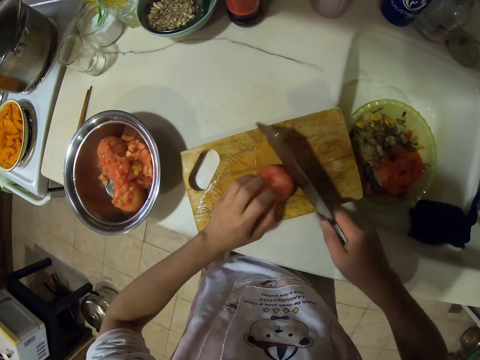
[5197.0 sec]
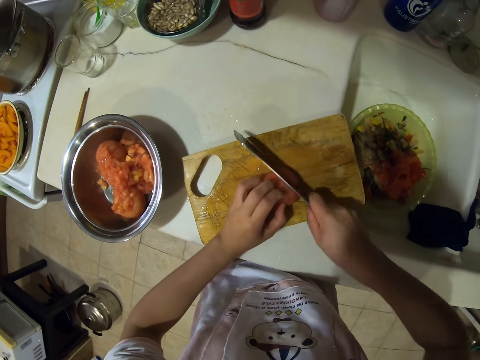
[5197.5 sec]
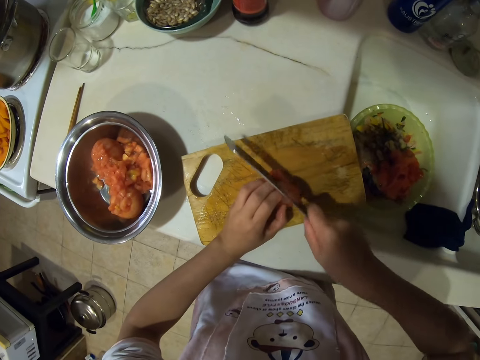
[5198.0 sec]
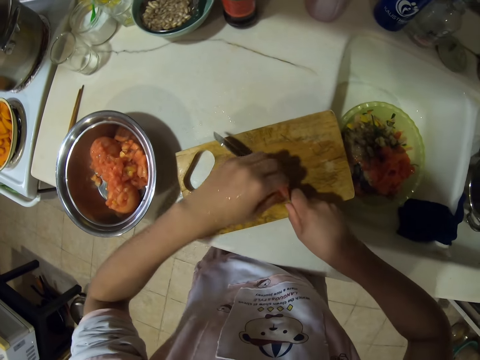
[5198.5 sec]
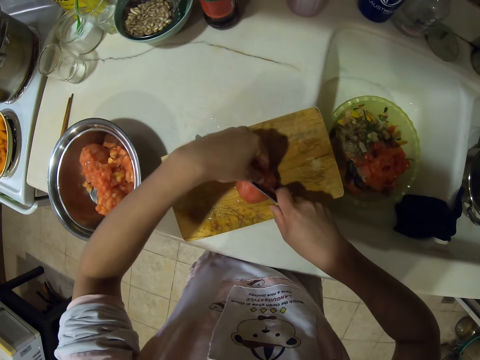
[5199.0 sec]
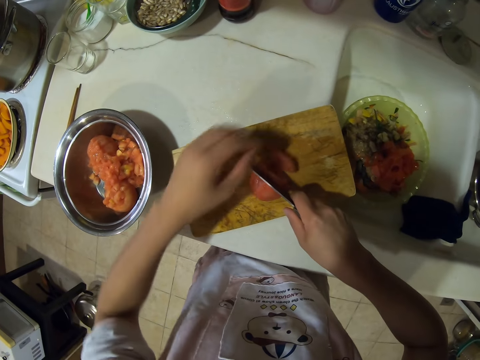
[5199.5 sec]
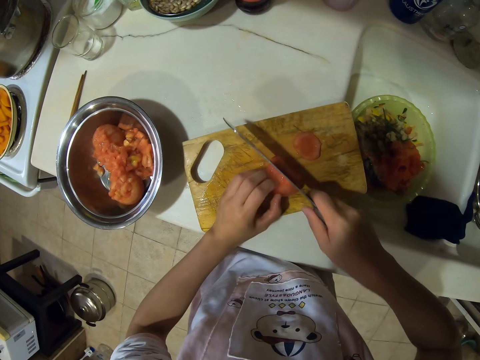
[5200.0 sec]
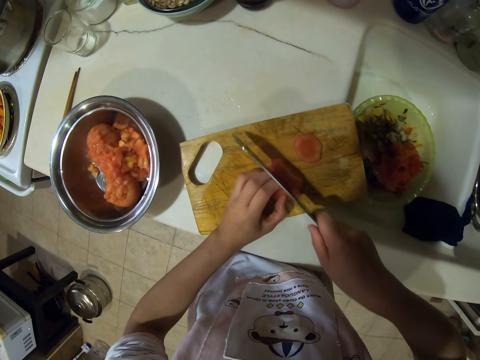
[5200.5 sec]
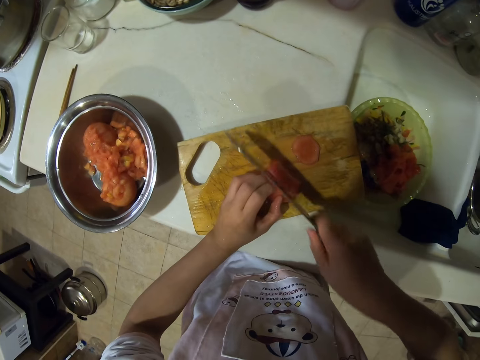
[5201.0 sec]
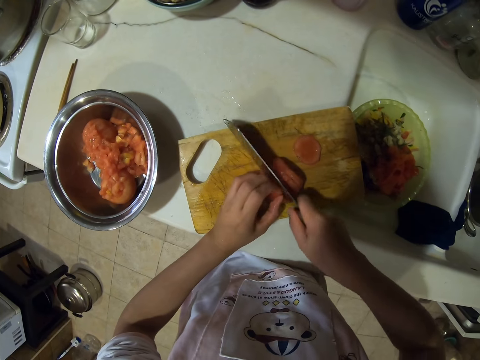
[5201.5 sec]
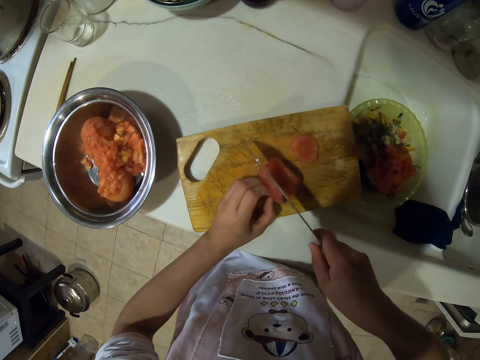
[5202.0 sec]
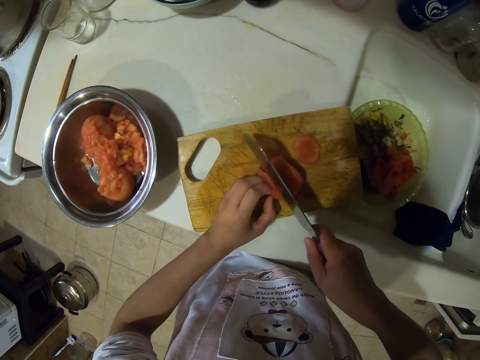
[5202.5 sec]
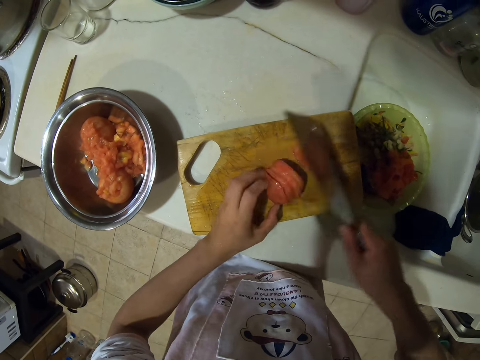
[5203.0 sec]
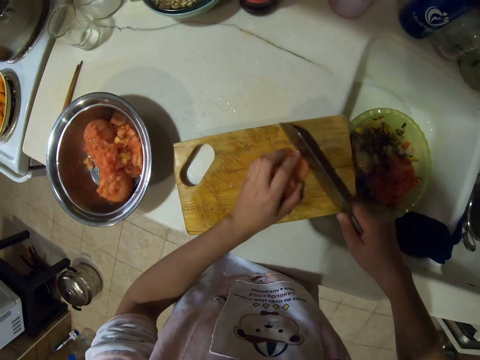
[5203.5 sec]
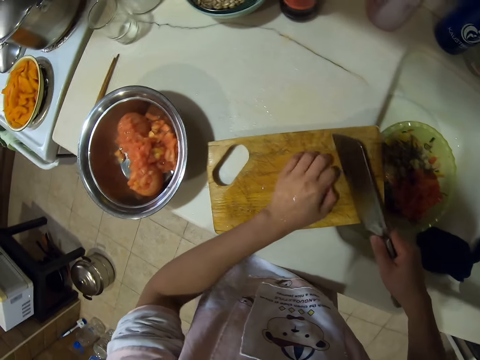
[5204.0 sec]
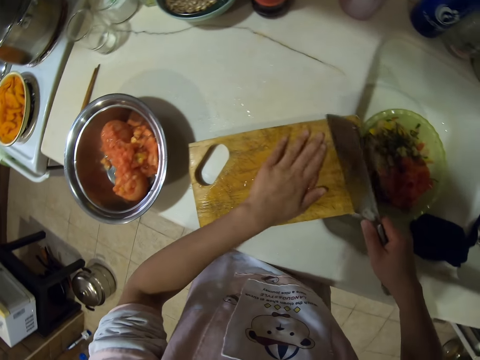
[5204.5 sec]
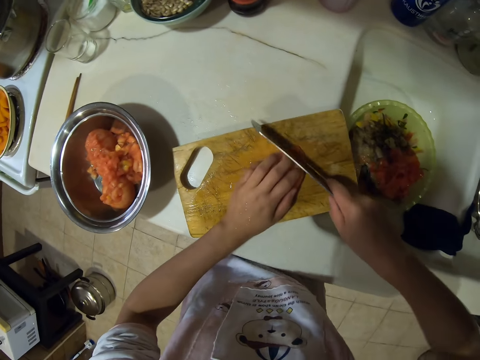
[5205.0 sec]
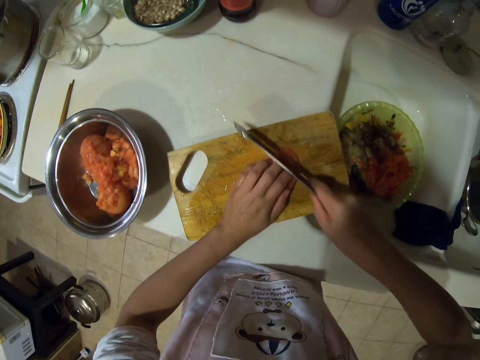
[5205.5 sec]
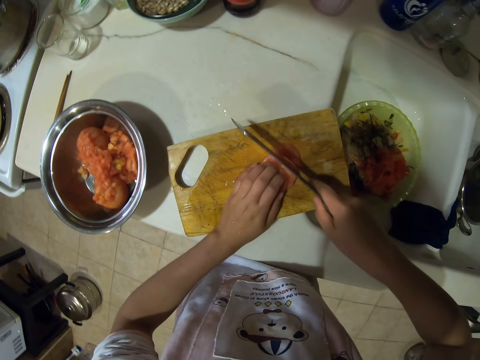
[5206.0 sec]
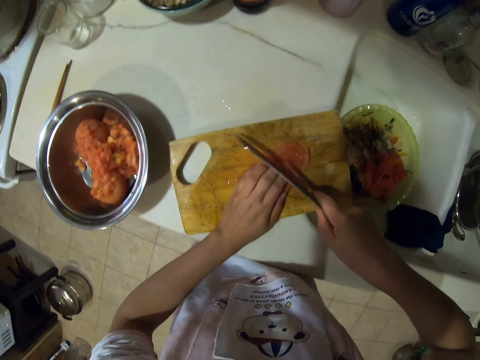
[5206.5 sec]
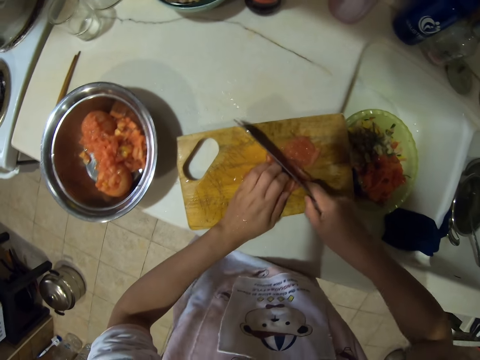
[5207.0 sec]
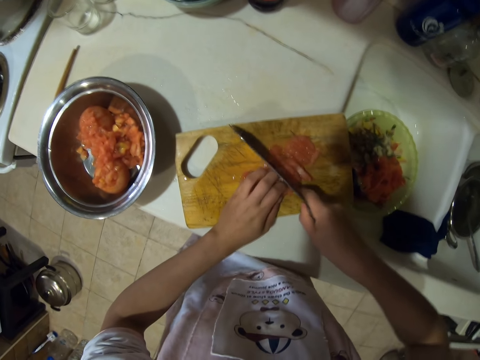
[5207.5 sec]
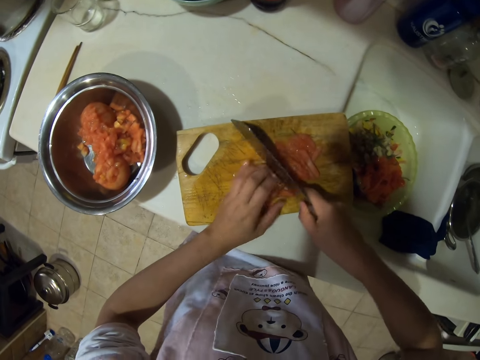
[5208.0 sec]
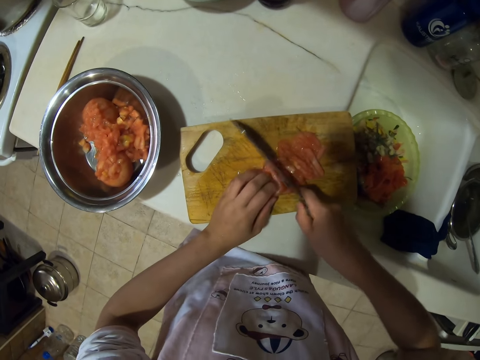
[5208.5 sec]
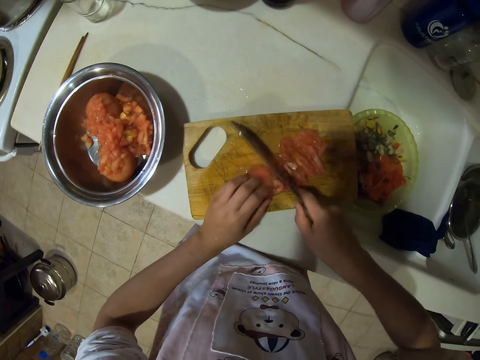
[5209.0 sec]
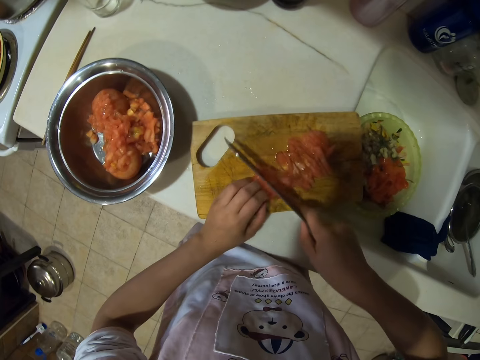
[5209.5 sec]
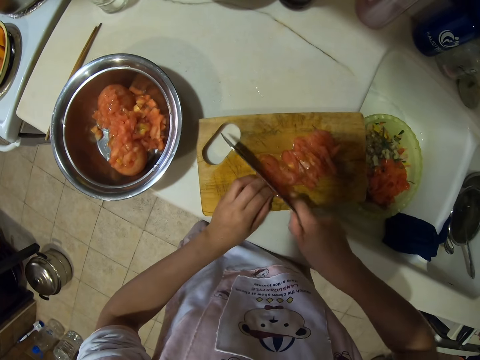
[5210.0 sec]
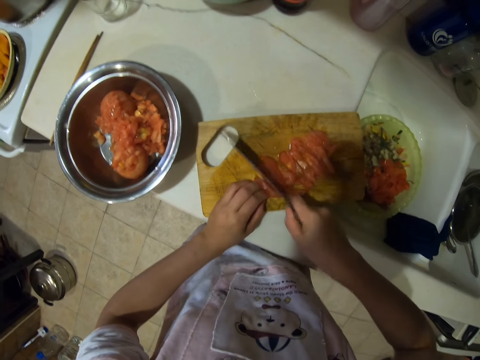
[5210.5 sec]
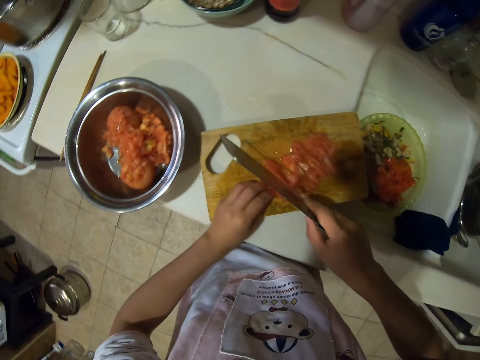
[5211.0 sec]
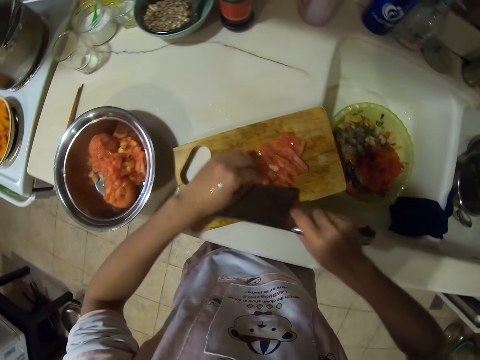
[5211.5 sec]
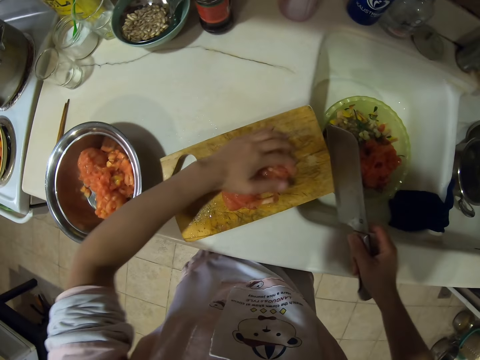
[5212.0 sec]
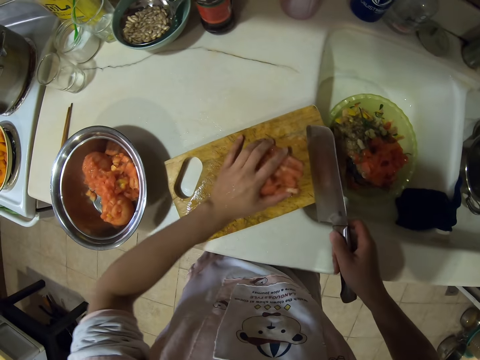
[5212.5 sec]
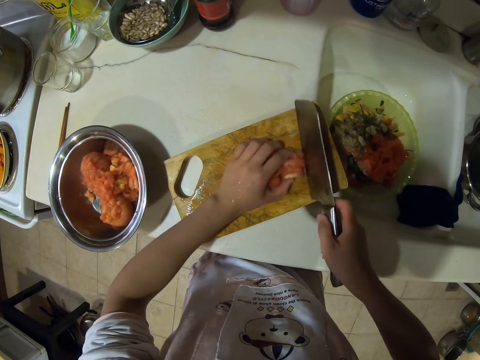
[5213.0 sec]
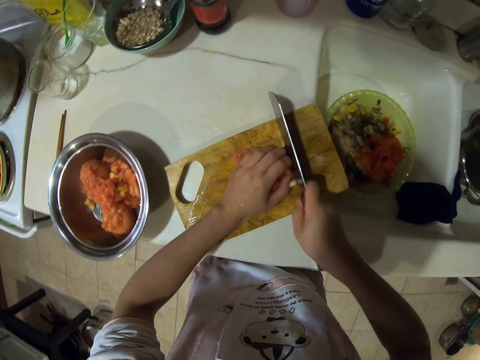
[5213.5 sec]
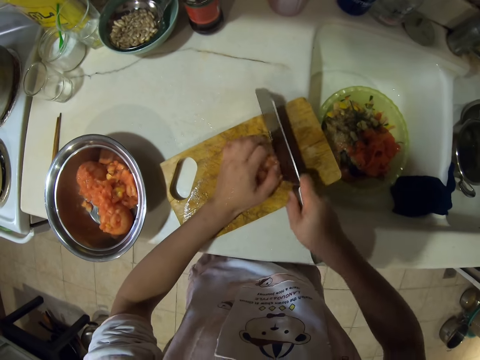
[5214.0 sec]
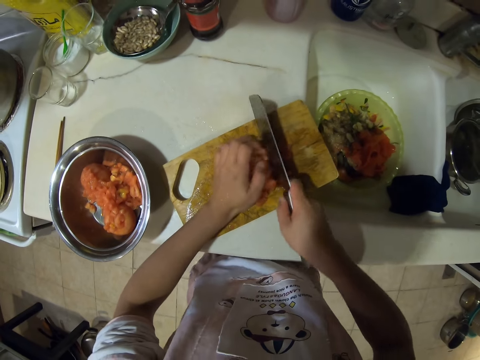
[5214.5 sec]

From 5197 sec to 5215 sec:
The camera wearer puts the tomato on a chopping board. They slice the tomato. They remove the tomato from the knife. They drop the tomato on the chopping board. They hold the tomato. They slice the tomato. They hold the tomatoes. They move the tomato slice with a knife. They hold the tomatoes and chop the tomatoes. They move their hand along the tomatoes. They do this repeatedly. They move the left hand. They move the left hand again. They remove the tomato from the knife. They gather the tomatoes. They chop the tomatoes.

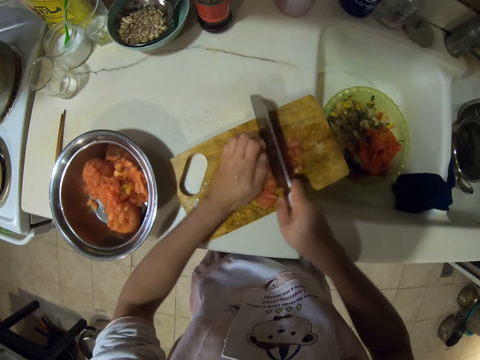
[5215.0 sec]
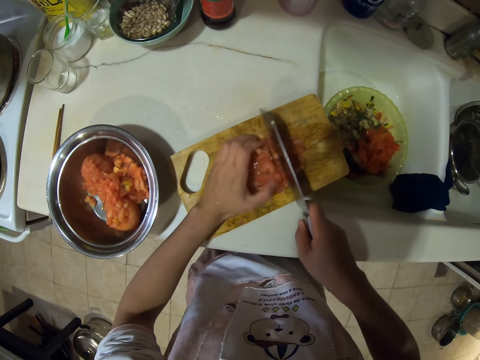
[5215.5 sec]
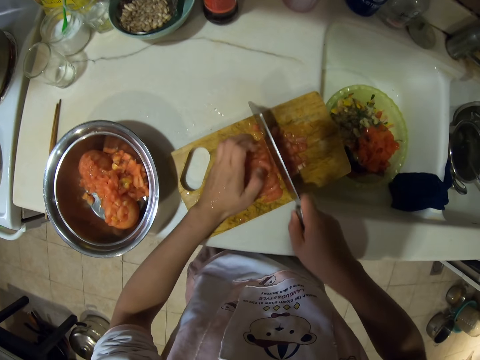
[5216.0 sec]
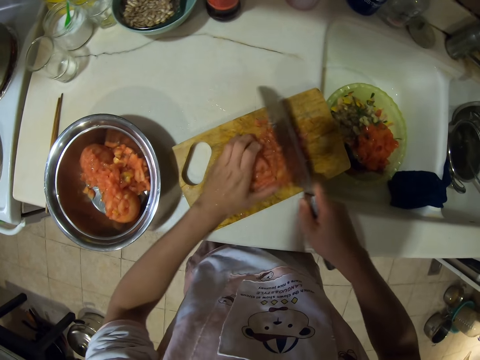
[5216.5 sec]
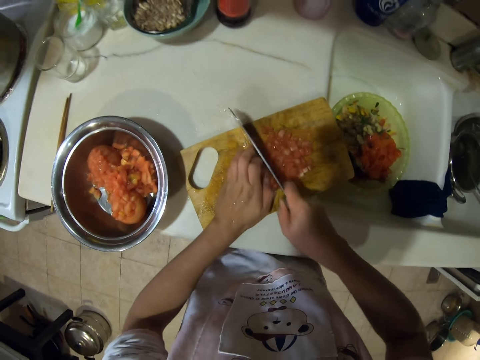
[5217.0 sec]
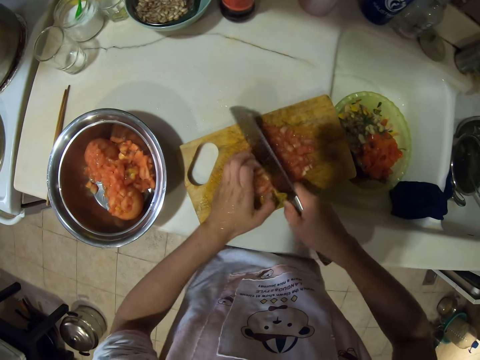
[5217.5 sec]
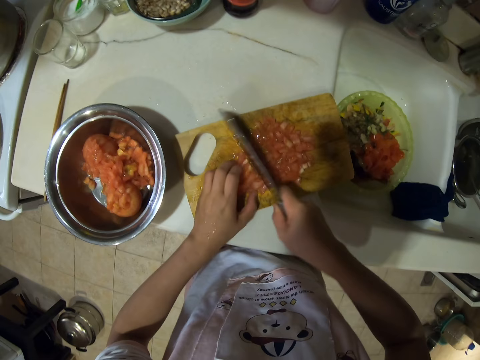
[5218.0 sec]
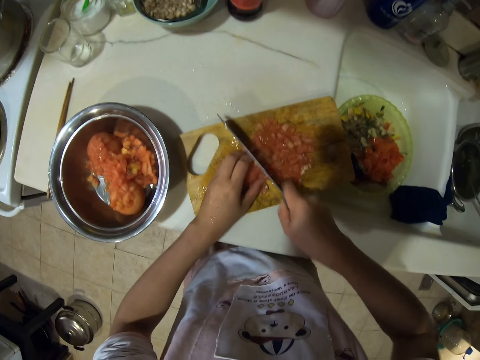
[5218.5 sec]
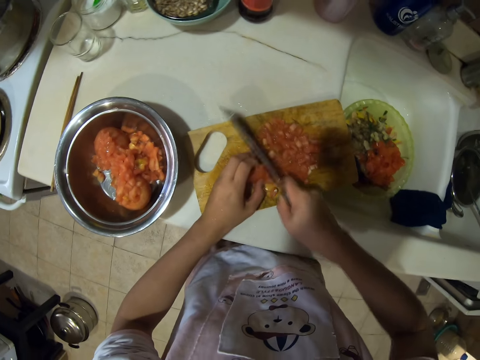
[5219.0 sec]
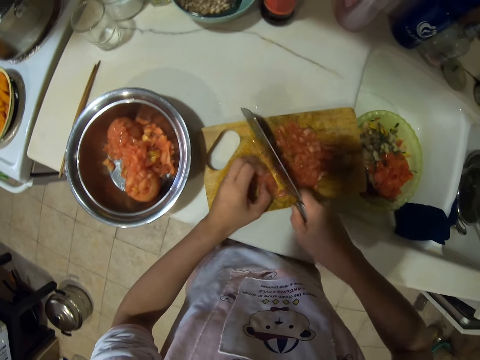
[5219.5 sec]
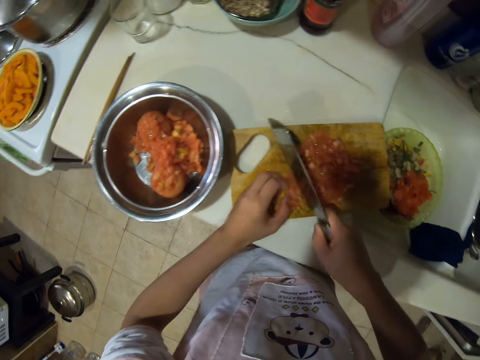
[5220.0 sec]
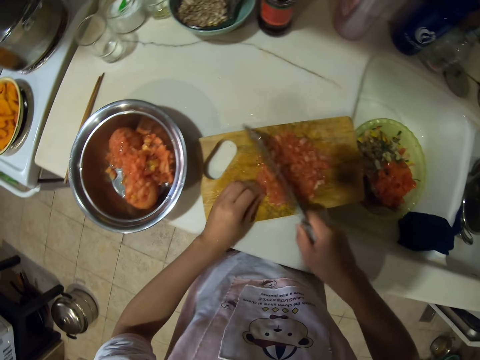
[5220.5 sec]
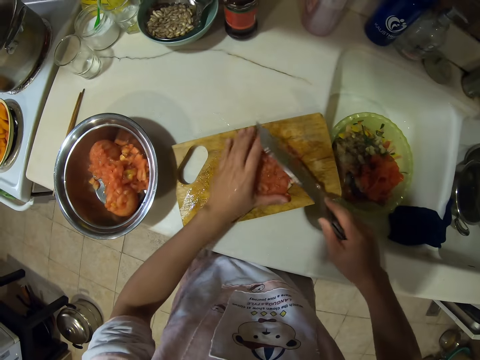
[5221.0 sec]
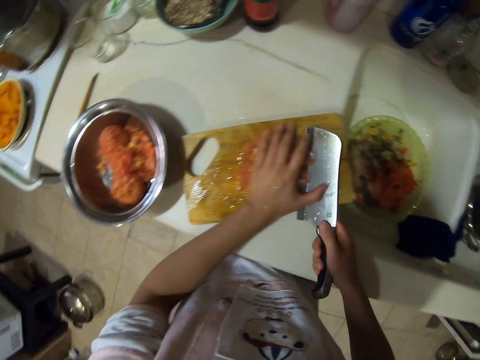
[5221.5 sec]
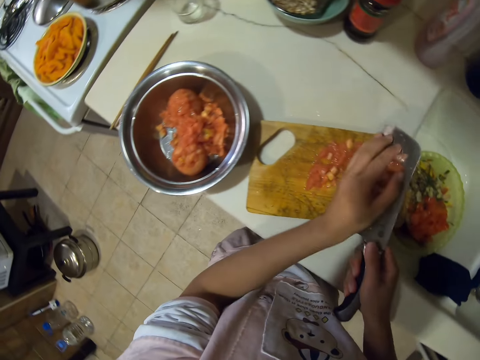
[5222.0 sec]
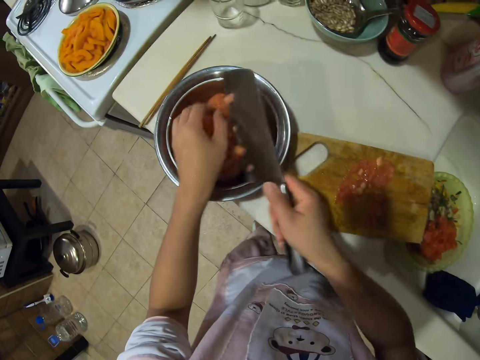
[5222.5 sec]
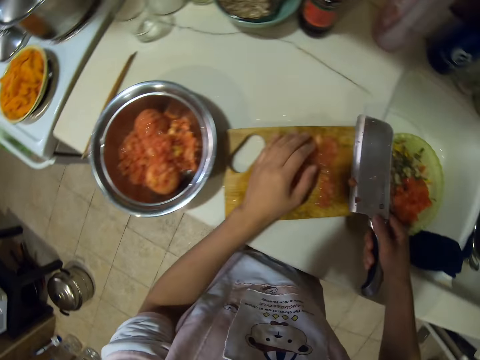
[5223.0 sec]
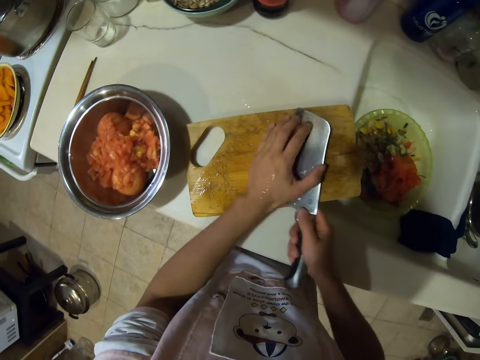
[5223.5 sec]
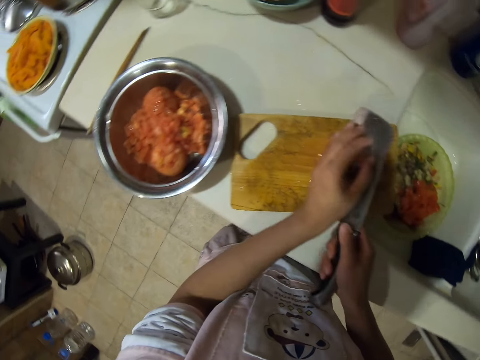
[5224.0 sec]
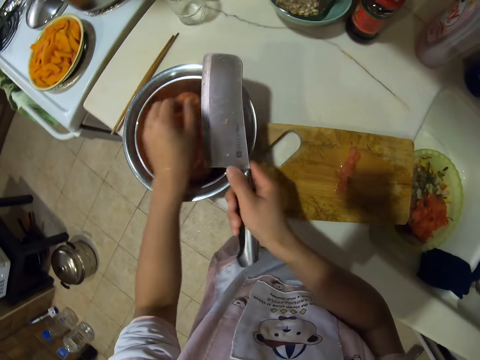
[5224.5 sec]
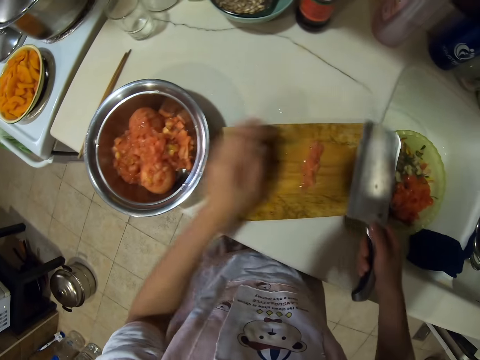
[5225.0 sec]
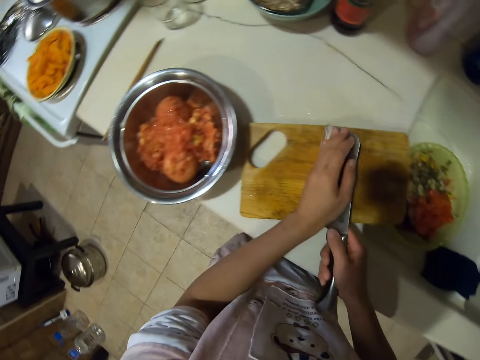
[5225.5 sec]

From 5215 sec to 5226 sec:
The camera wearer moves tomatoes. They move the tomatoes repeatedly. They cut the tomatoes. They move the tomatoes. They pick a tomato and put the tomato in a bowl. They pick a tomato and put the tomato in the bowl.
